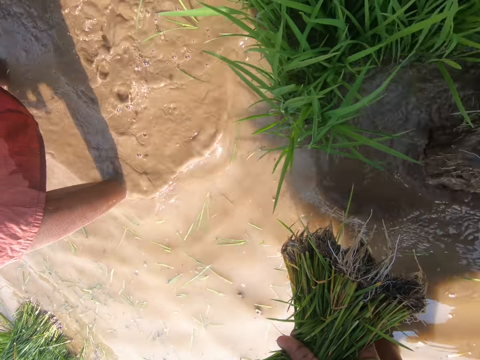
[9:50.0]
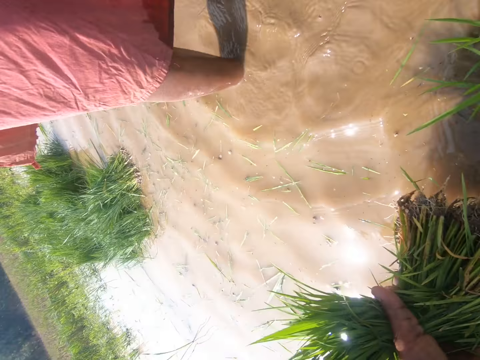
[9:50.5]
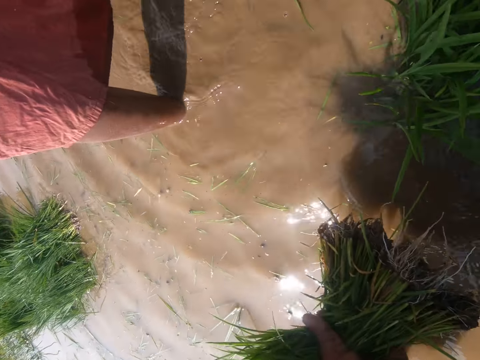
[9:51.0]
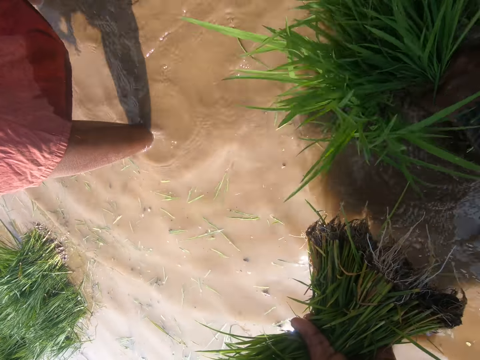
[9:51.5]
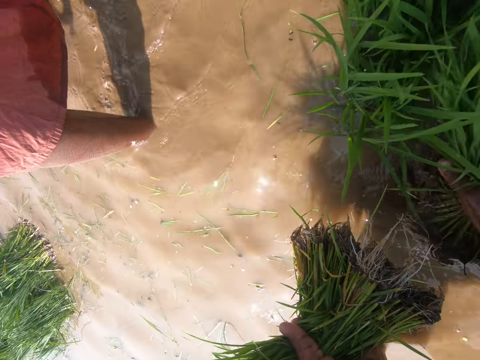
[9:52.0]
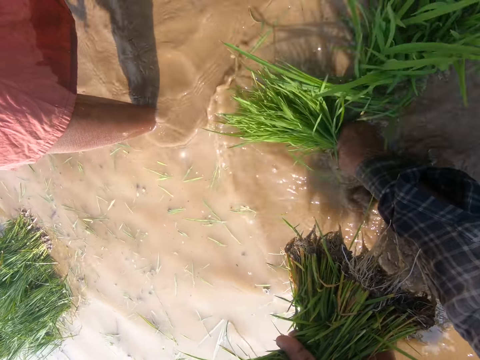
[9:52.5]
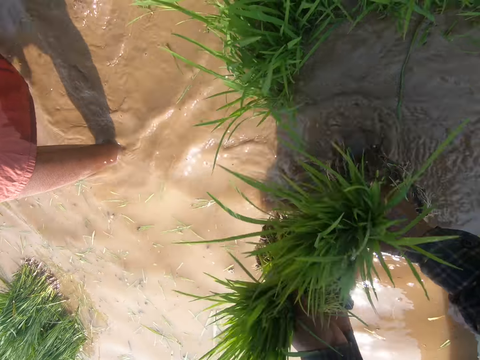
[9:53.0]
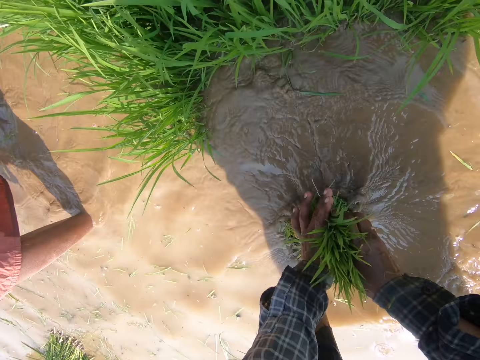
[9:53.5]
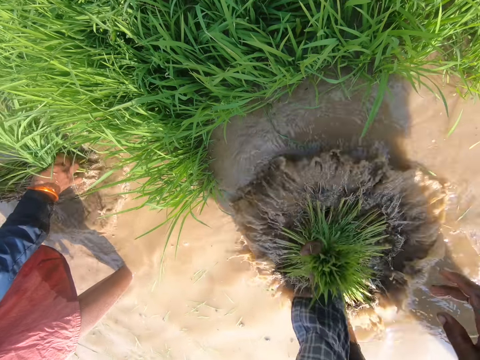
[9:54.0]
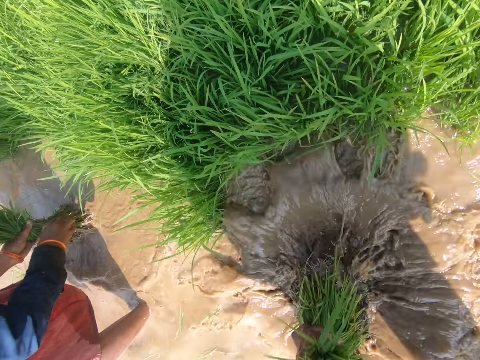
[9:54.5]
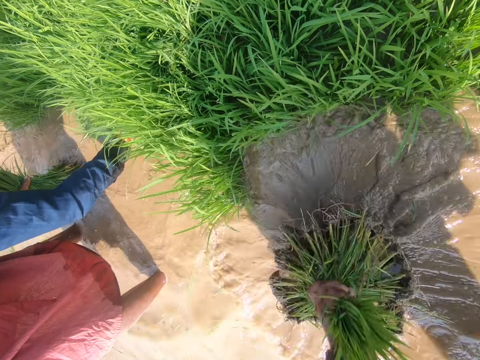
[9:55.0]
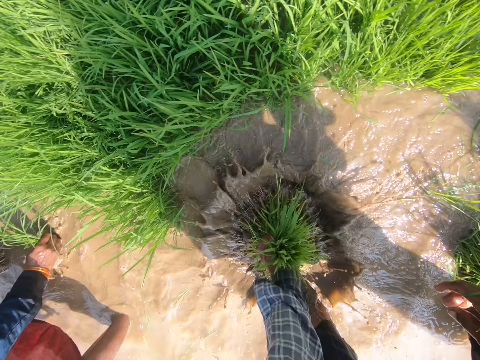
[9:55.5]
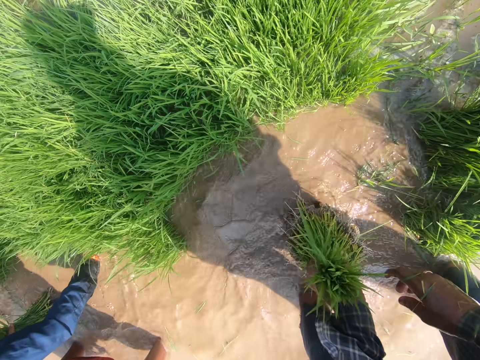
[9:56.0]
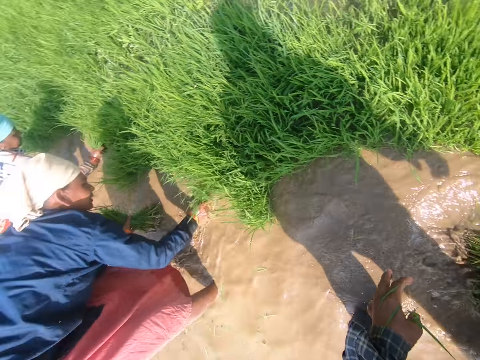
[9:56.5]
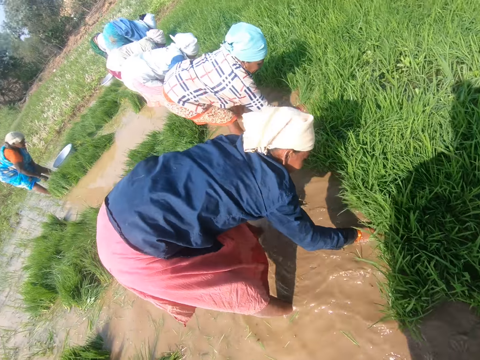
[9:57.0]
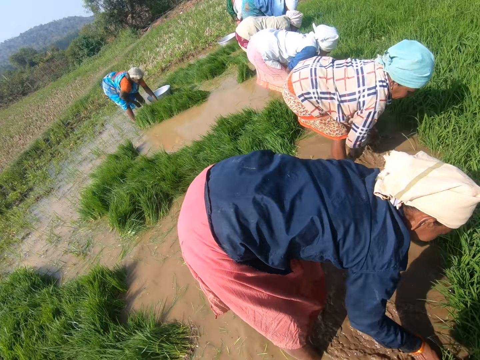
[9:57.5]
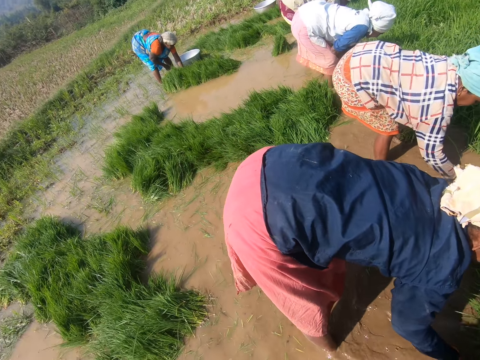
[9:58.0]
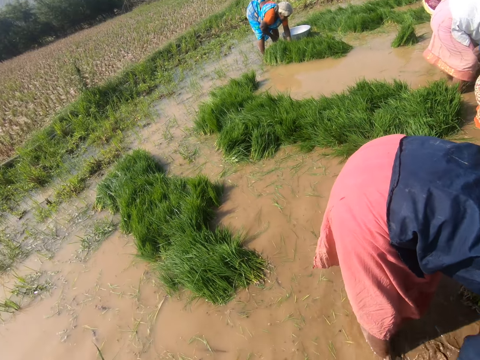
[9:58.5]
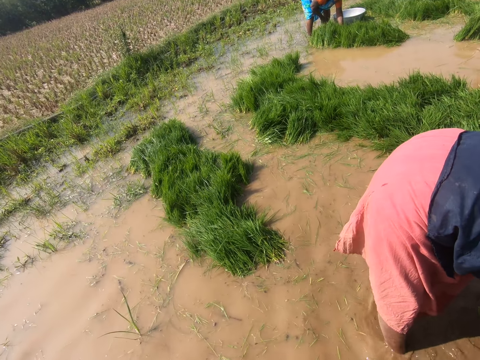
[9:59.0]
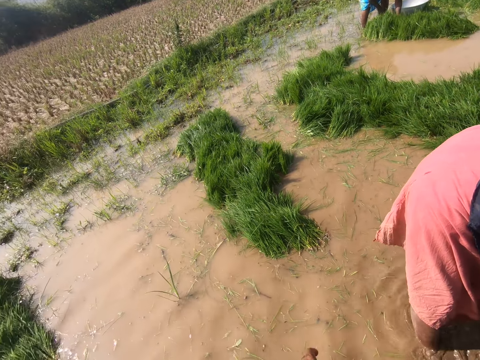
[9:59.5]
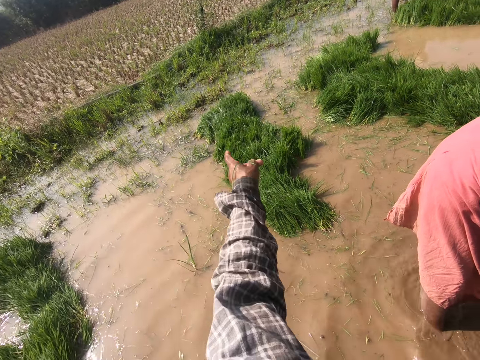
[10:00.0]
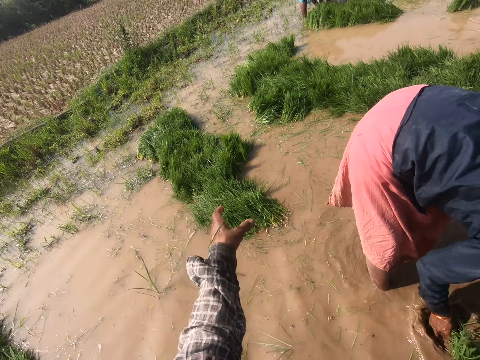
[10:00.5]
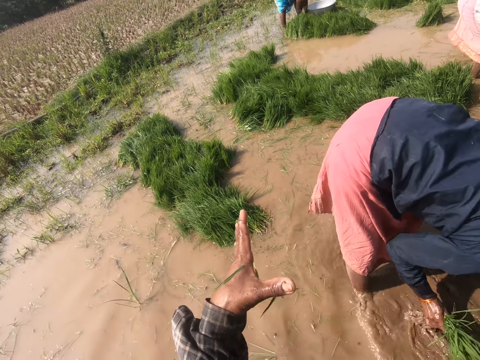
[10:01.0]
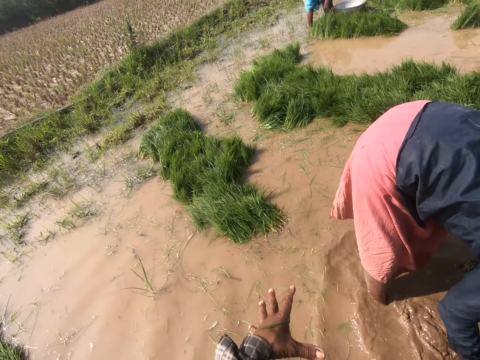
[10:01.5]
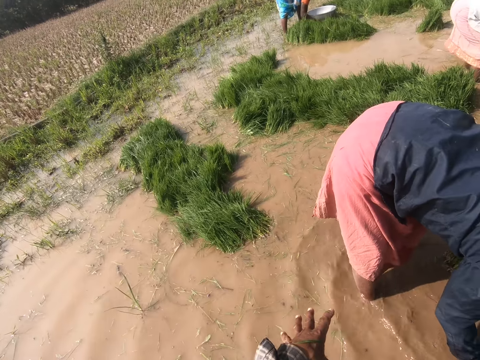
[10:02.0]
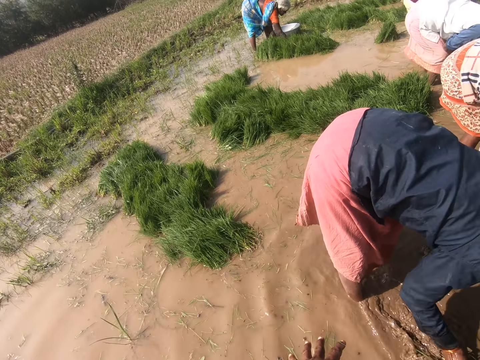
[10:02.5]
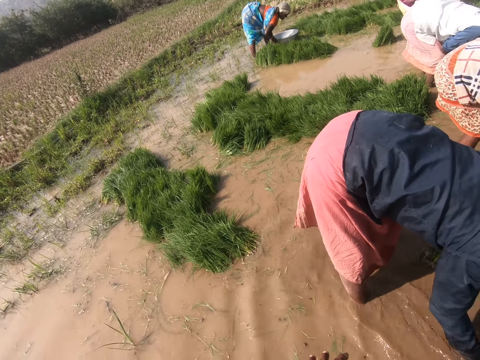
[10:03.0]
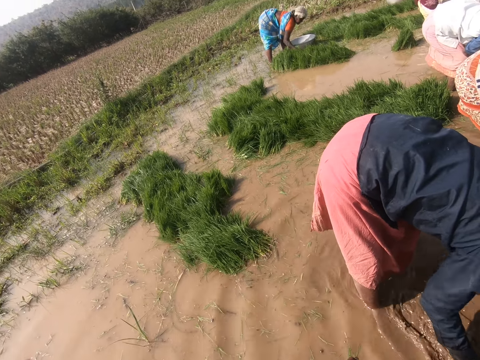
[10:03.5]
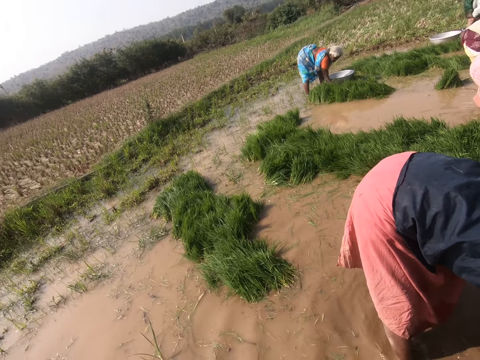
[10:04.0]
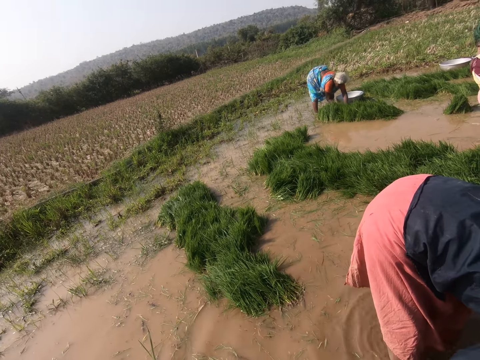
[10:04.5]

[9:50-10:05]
The camera wearer washes grasses with water. They move weed in water. They drop the grasses aside. They look around the grasses. They gesture around.

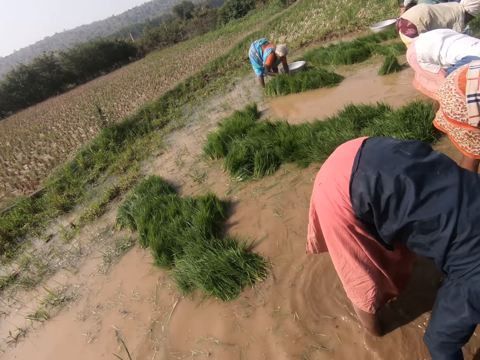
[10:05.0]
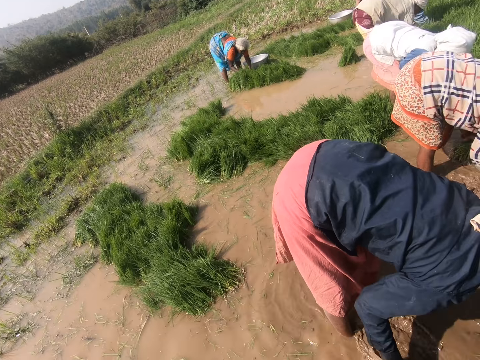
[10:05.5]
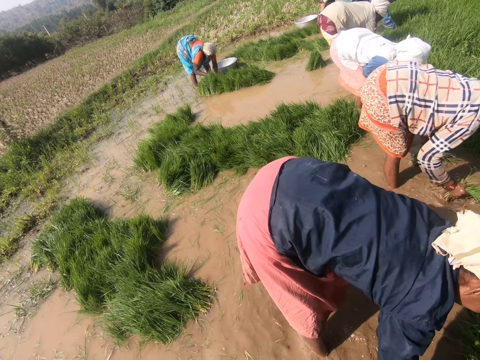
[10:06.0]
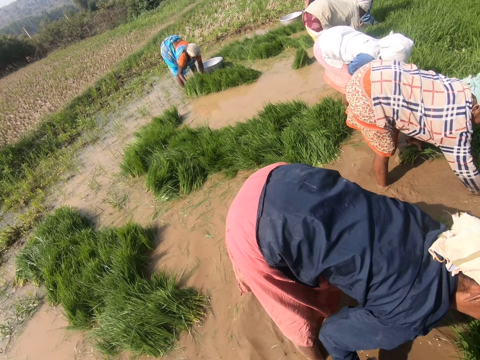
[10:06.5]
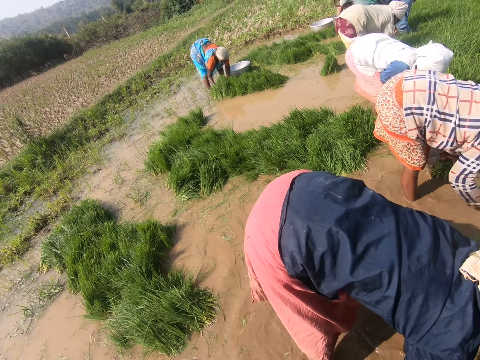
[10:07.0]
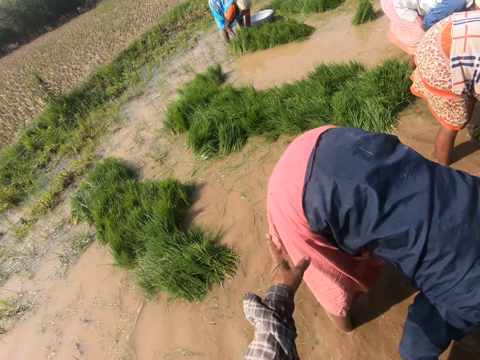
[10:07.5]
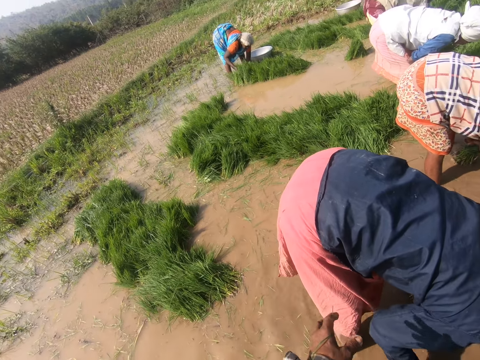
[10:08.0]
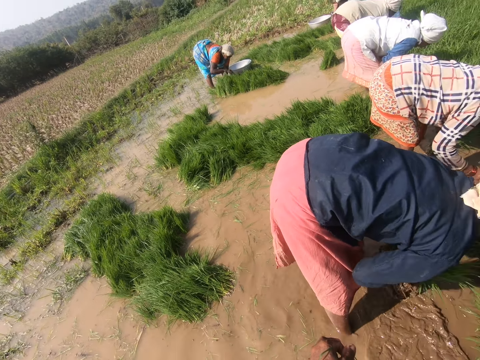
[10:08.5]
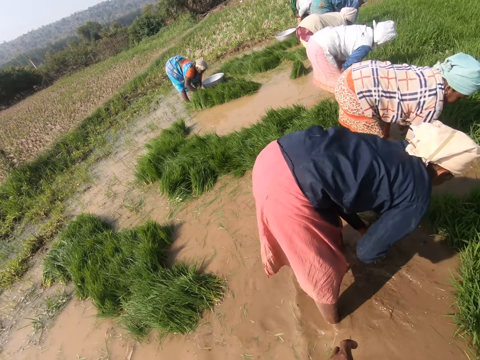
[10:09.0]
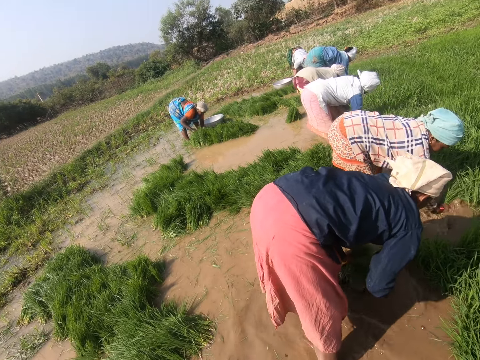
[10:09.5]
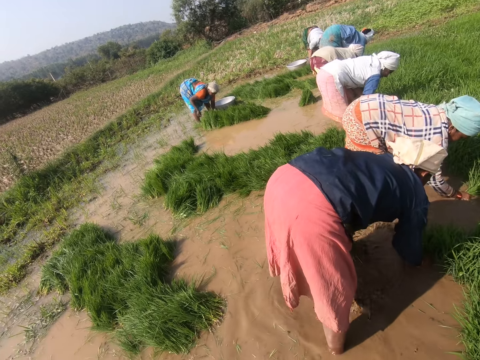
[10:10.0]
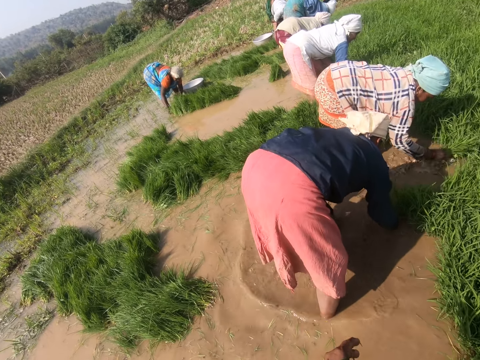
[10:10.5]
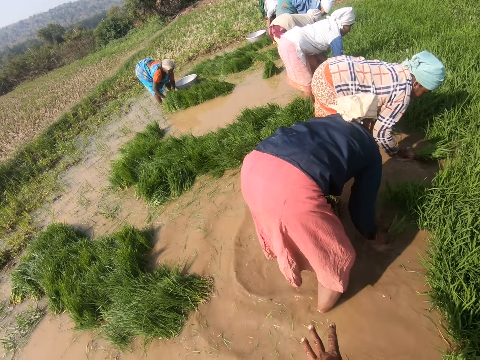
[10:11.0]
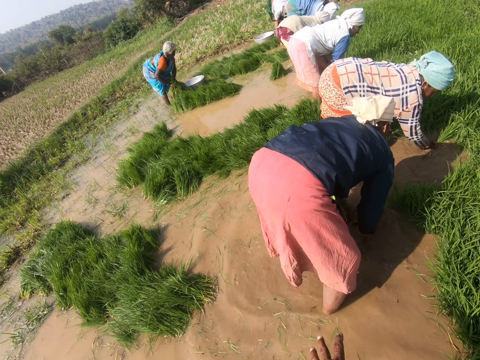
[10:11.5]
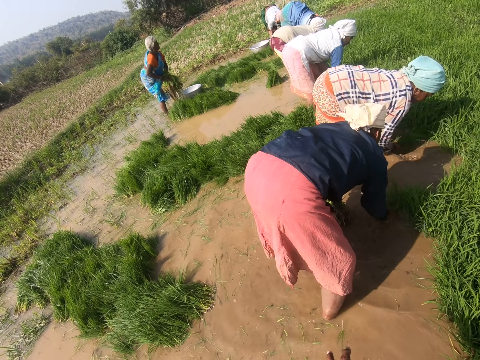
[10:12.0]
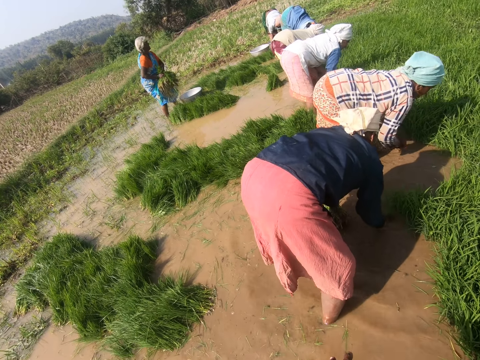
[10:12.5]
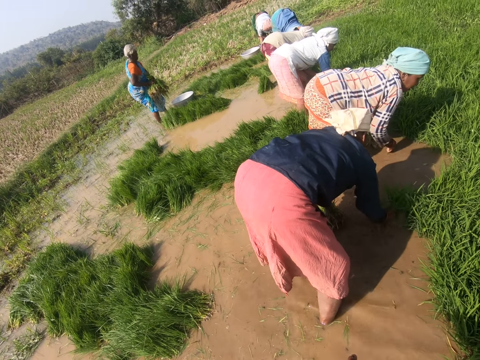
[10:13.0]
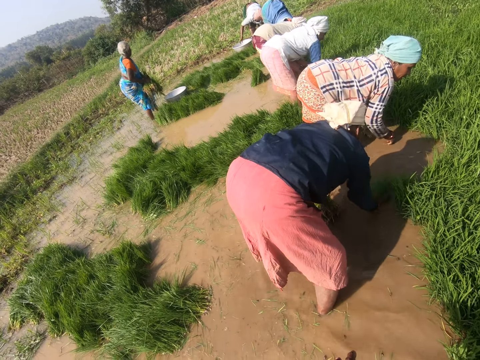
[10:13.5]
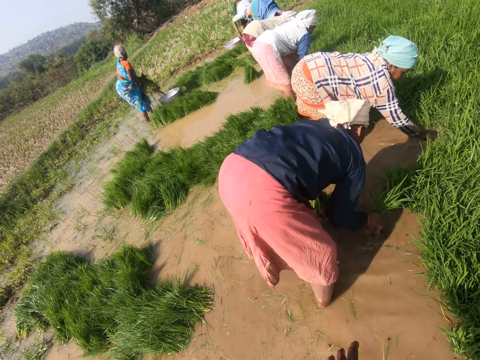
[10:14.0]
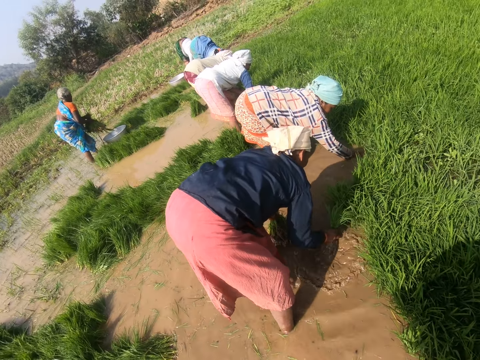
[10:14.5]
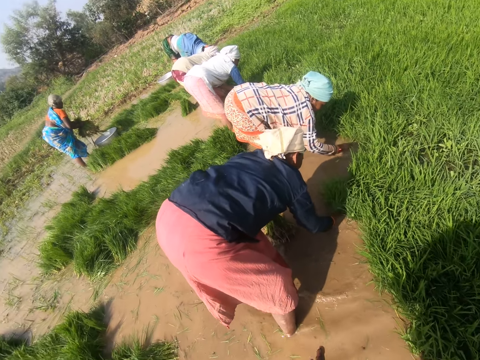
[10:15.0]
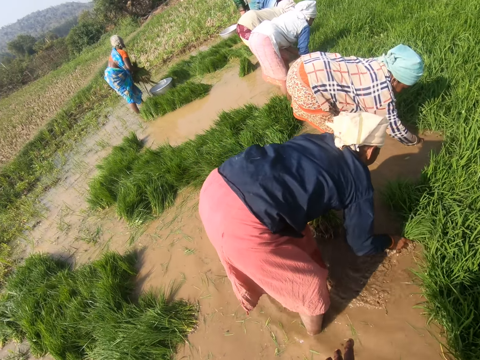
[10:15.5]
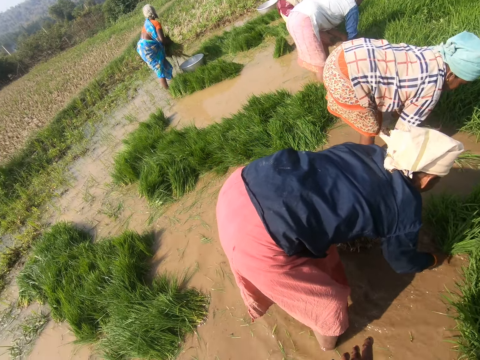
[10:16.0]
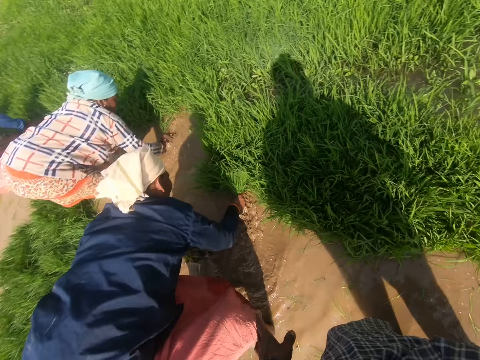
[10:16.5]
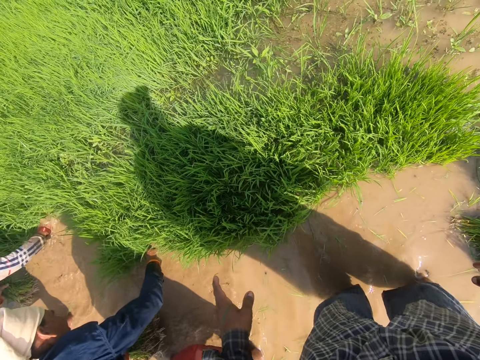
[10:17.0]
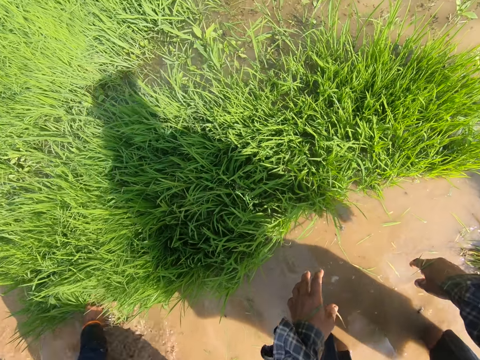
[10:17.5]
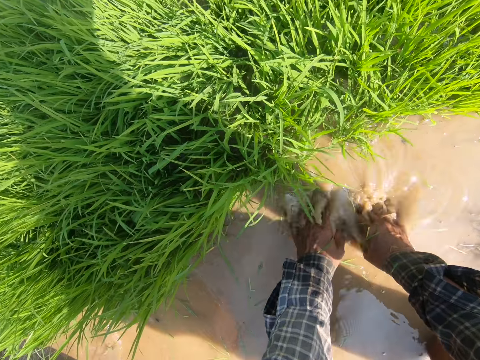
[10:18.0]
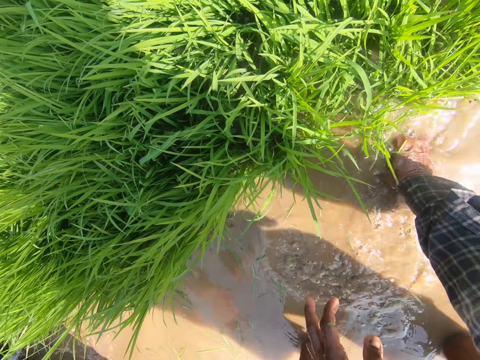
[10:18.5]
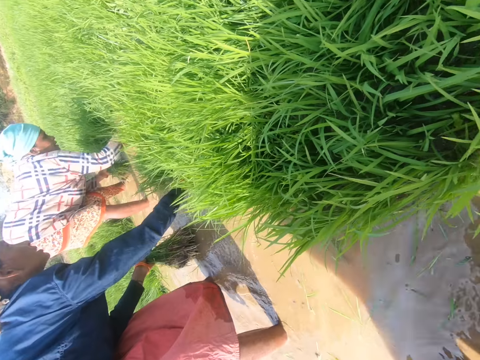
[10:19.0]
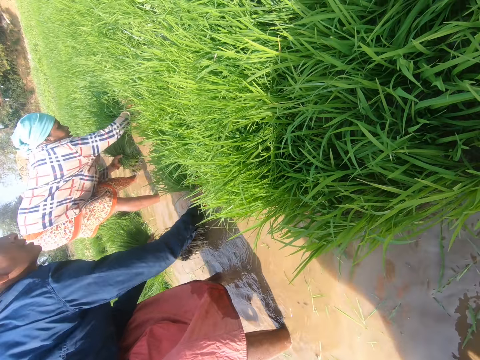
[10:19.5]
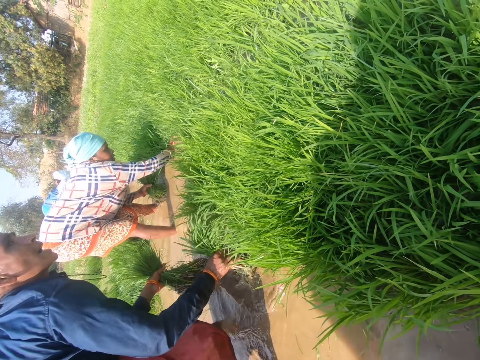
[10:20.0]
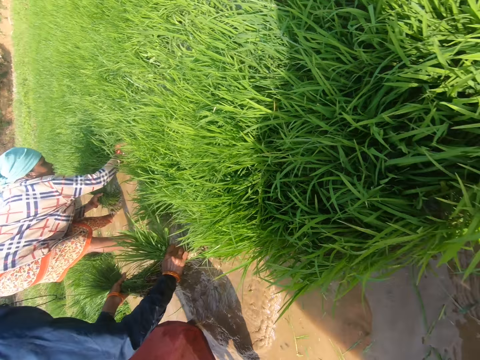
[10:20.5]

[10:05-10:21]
The camera wearer washes hands inside the river. They pull grasses.
